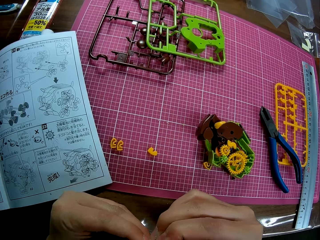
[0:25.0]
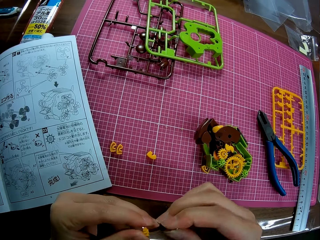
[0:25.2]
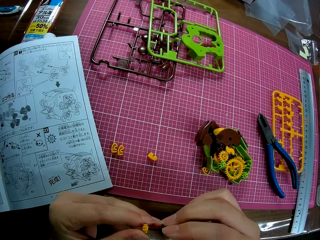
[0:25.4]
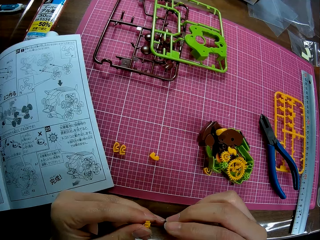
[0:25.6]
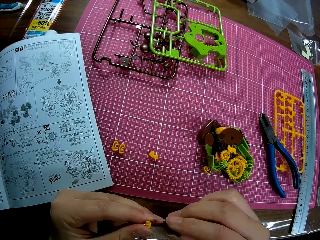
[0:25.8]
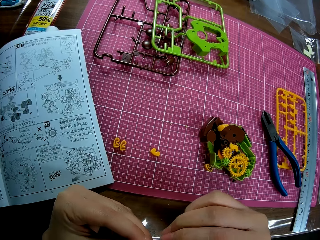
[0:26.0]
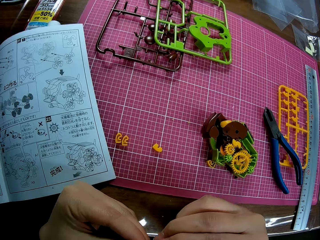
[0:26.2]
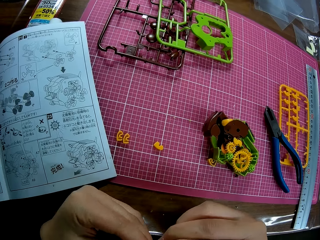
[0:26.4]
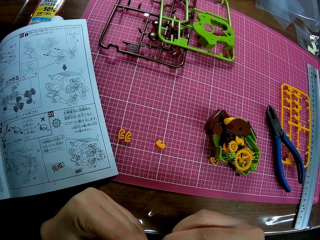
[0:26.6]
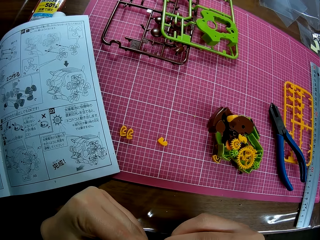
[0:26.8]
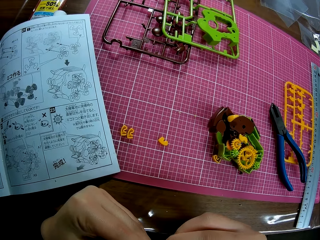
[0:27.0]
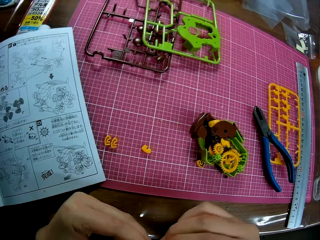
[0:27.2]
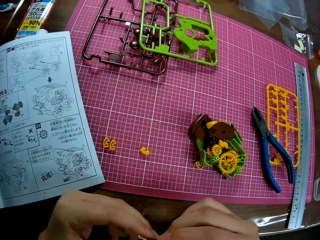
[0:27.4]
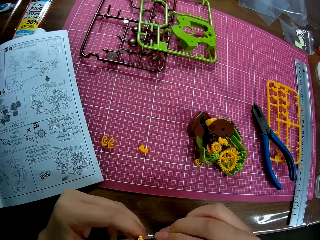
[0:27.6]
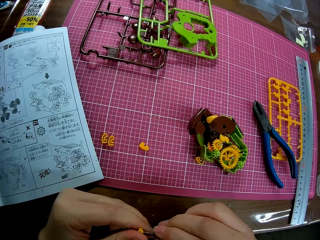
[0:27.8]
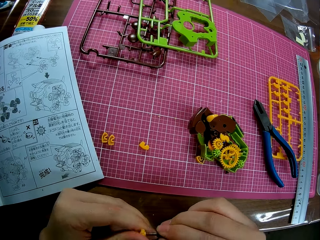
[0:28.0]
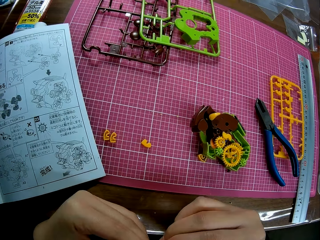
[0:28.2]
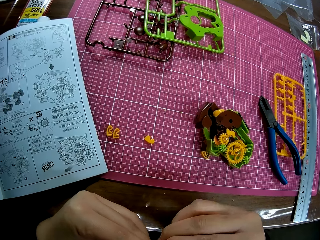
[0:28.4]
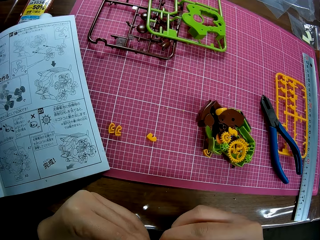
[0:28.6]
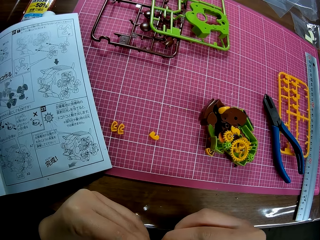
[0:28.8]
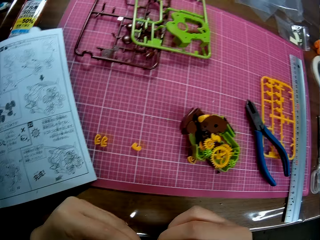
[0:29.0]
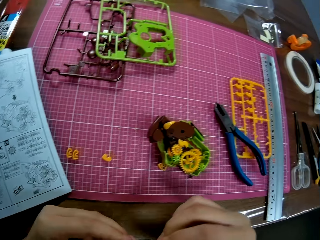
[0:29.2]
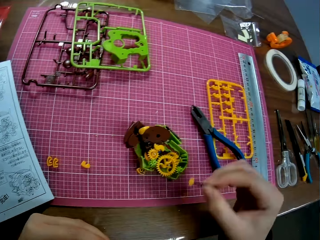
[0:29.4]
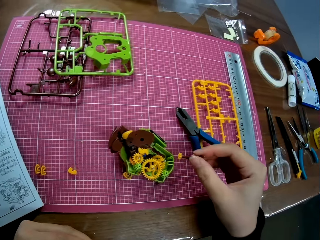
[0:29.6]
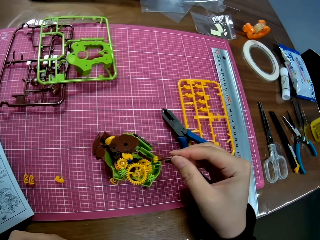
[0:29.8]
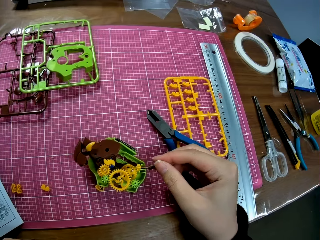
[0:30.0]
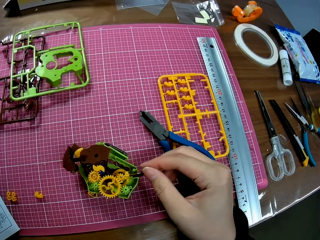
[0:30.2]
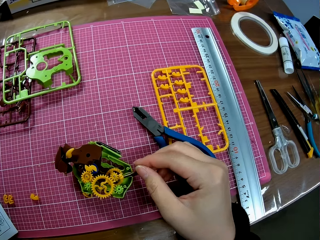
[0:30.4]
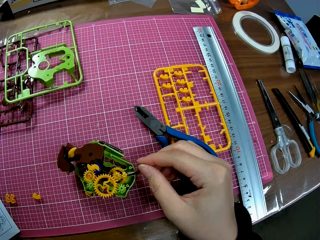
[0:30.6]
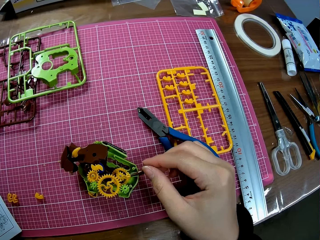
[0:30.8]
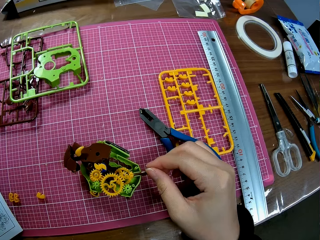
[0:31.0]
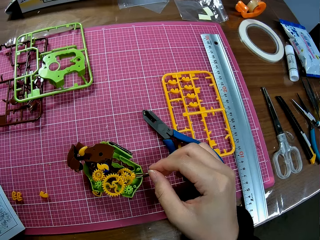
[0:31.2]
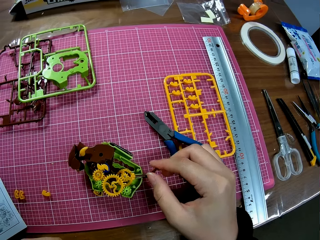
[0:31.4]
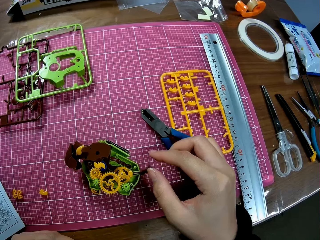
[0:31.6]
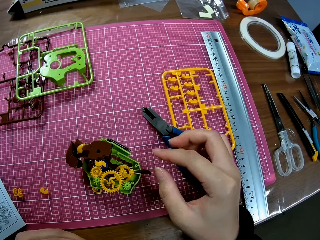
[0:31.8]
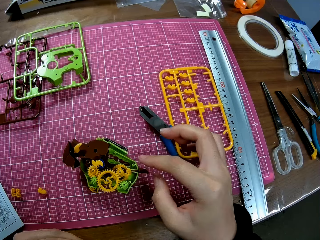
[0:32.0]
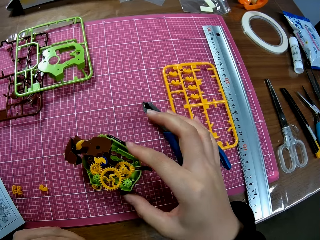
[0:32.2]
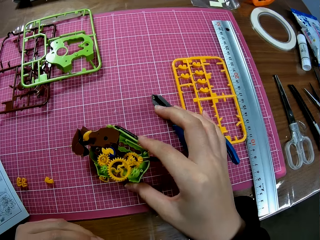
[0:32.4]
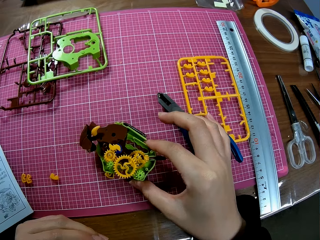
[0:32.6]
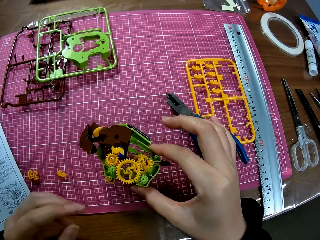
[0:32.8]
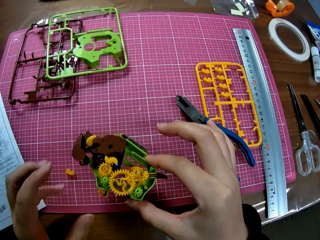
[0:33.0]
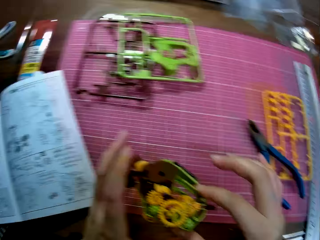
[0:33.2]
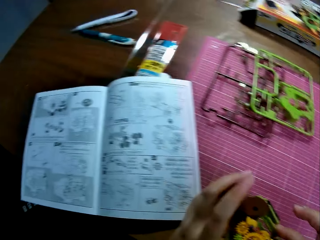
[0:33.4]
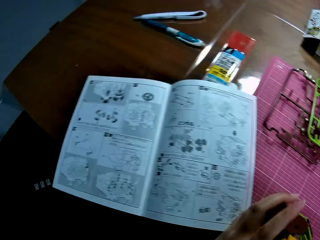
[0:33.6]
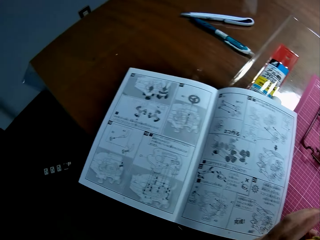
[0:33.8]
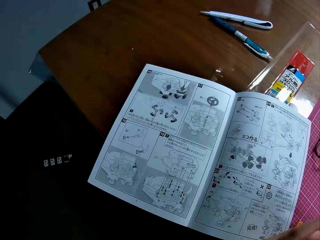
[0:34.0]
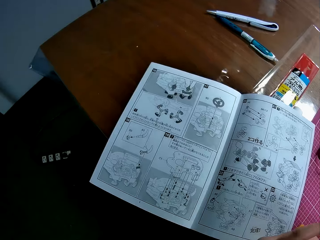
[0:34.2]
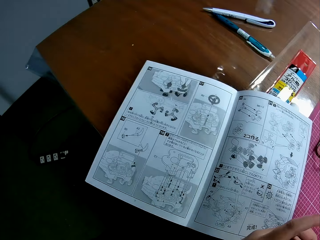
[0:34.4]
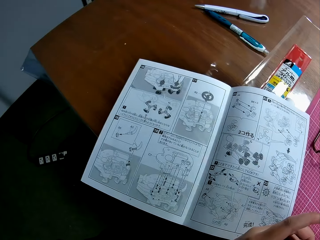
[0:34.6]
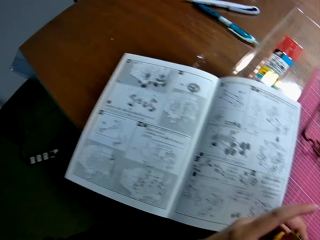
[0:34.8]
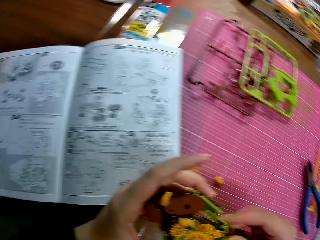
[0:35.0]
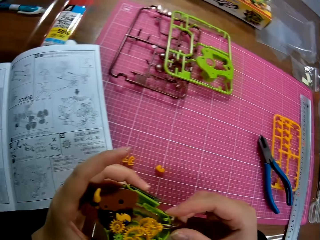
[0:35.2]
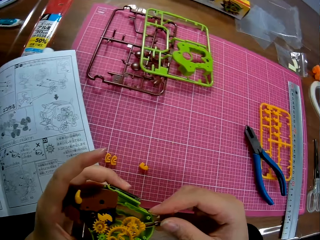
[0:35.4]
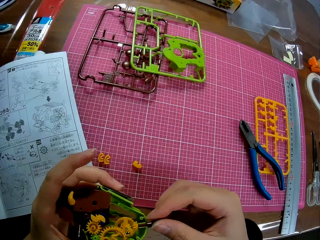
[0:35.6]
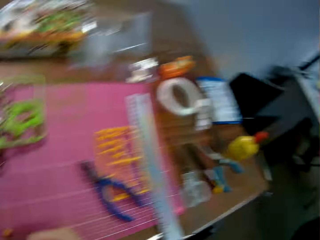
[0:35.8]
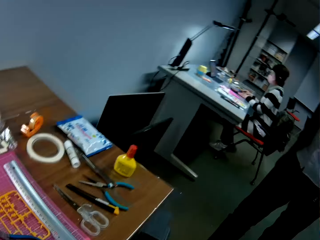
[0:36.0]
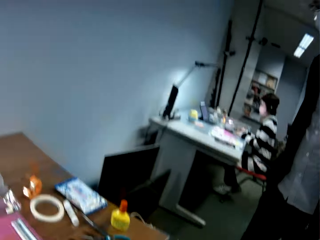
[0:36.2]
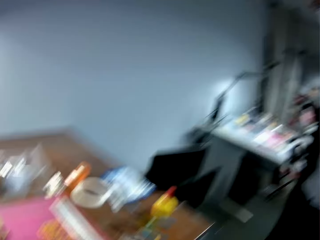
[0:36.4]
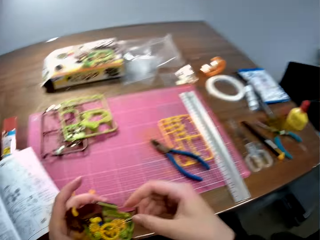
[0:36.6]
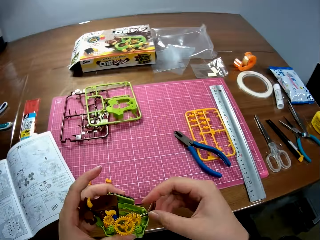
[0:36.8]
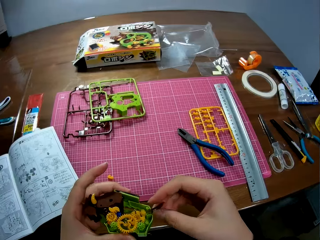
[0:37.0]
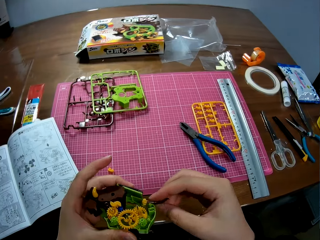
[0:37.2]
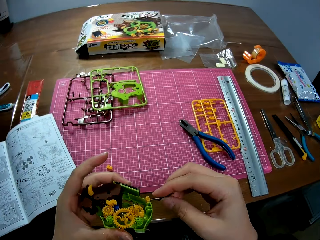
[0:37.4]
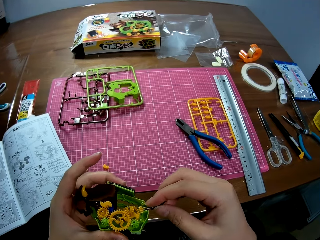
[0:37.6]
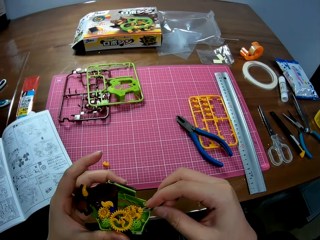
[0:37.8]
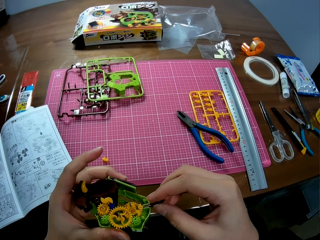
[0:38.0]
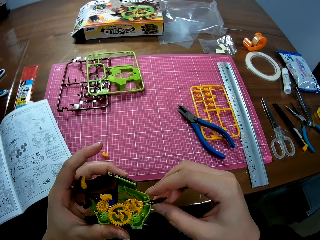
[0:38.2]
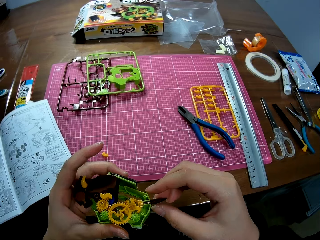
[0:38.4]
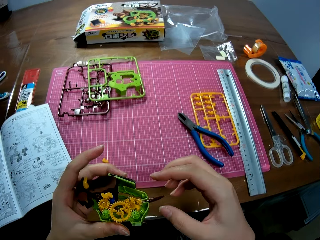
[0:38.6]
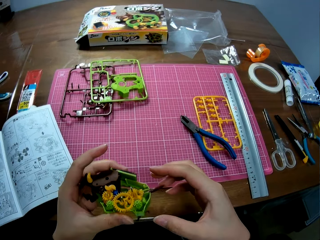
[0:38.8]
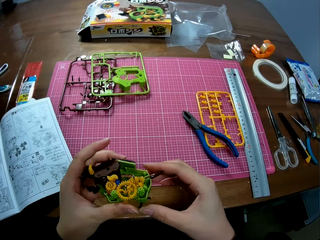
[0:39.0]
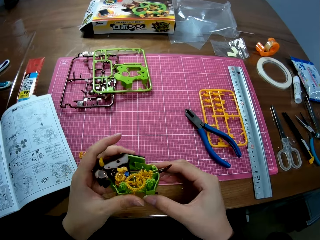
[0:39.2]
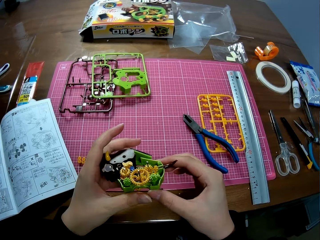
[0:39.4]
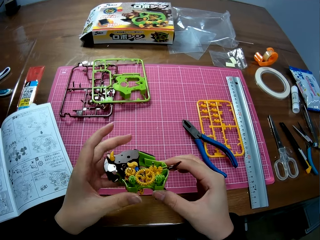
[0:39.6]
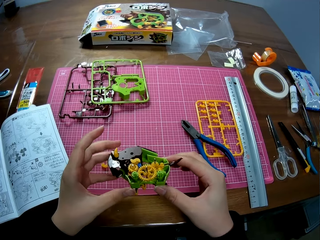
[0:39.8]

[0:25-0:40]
The camera wearer connects the art pieces on the art work. She drops the small piece on the table. She picks up a plastic engine from the table. She looks at the textbook on the table. She adjusts the engine in her hands. She looks at a man by her right side and interacts with the man. The camera wearer continues adjusting the engine in her hands.

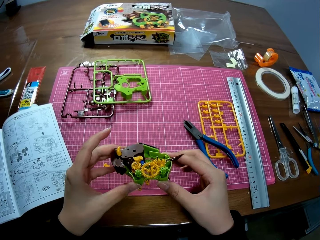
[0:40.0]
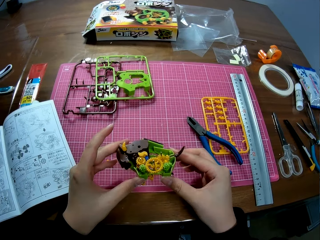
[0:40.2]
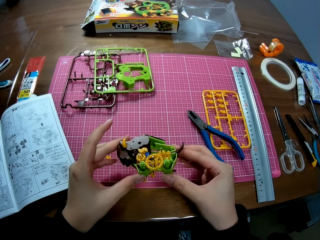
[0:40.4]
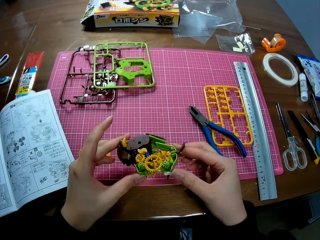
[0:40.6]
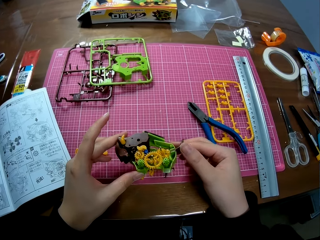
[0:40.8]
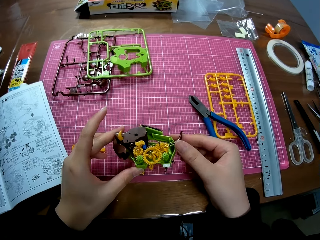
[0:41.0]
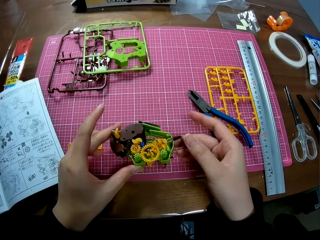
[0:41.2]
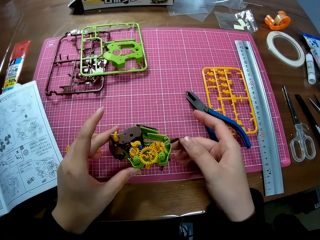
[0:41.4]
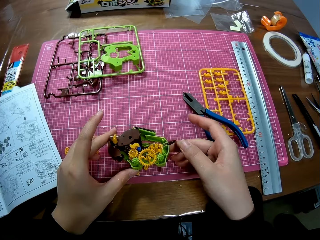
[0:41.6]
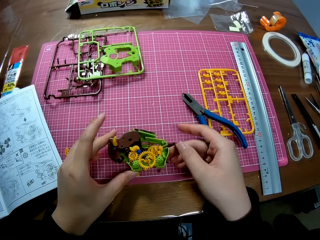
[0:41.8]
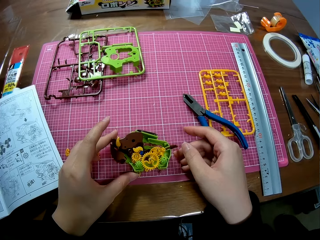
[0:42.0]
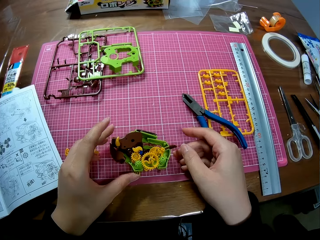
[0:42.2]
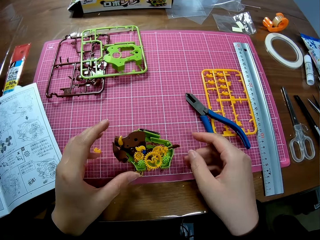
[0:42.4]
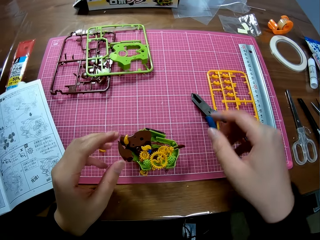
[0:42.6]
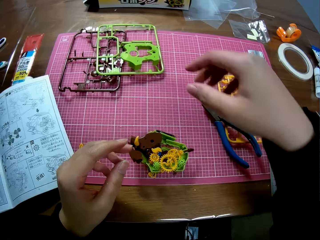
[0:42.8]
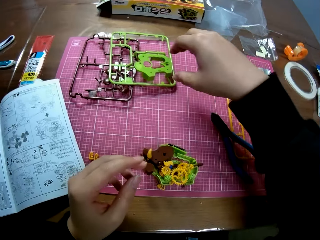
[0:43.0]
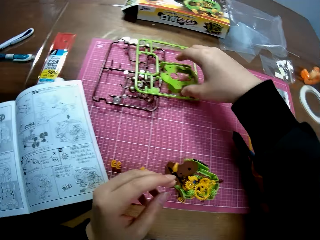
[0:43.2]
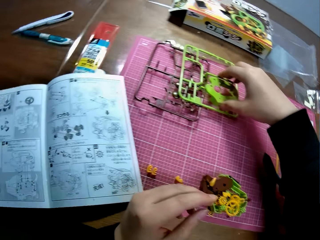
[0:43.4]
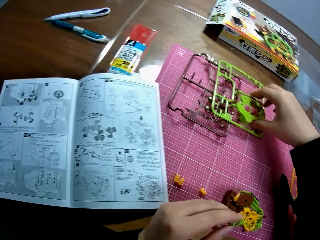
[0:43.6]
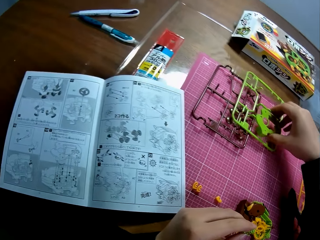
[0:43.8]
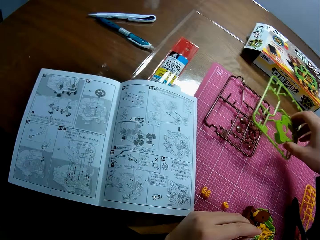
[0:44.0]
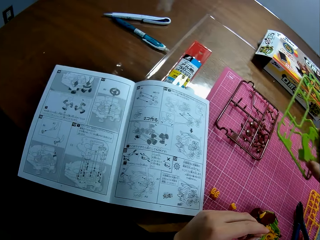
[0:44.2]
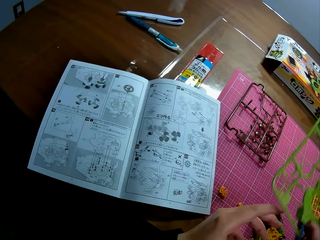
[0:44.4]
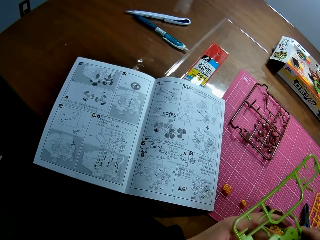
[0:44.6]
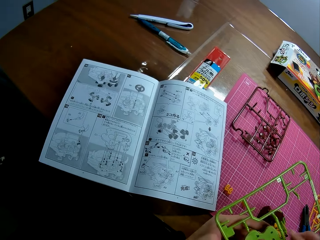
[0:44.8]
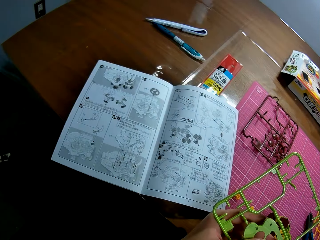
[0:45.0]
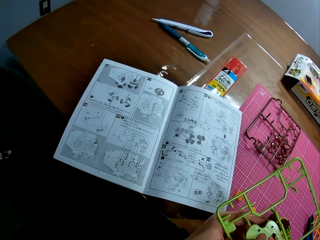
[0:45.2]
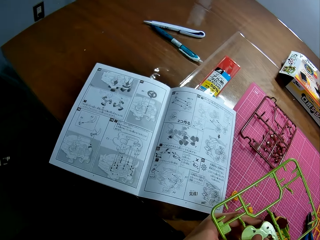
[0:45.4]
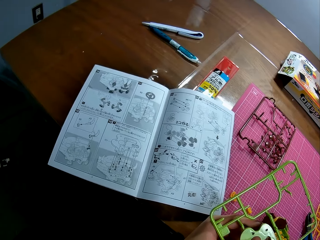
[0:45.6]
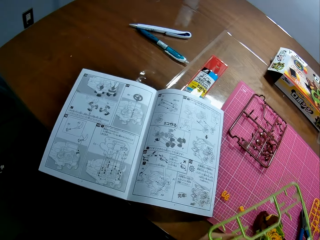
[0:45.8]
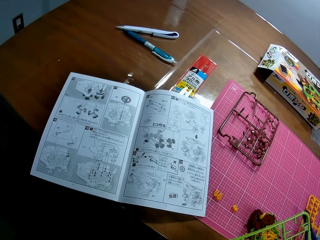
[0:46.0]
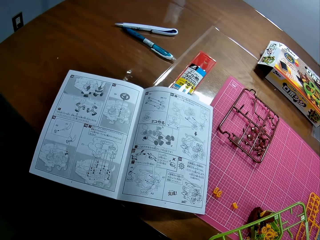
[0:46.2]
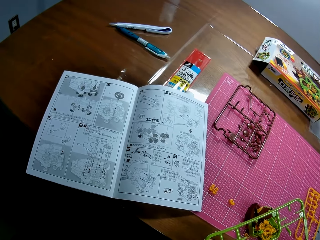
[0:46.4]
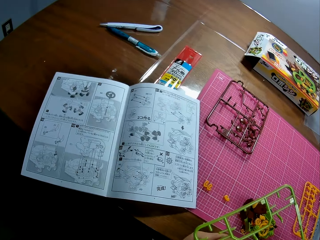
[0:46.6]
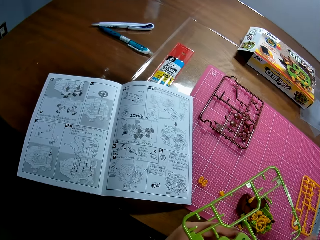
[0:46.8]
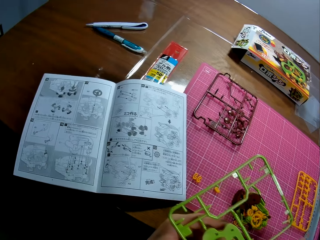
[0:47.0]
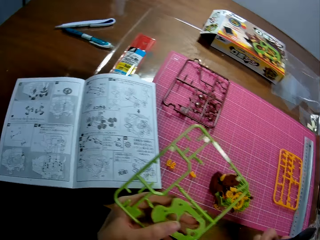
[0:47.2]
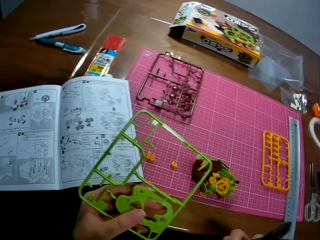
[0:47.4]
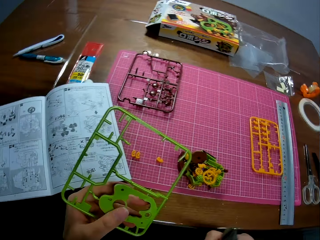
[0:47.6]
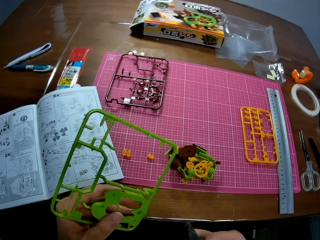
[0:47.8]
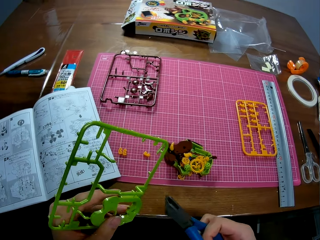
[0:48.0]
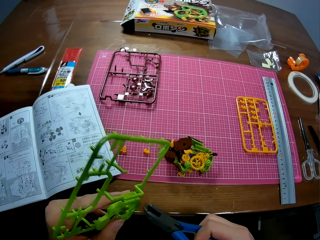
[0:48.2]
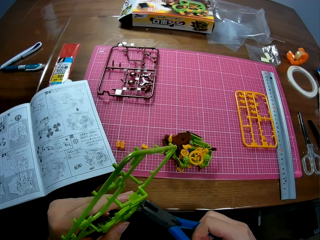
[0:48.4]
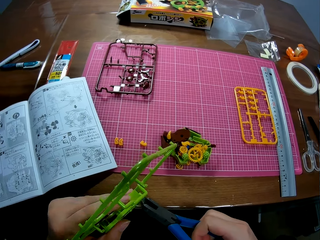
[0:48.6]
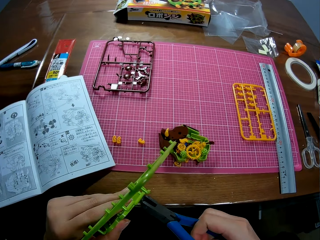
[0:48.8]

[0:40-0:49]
The camera wearer drops the engine or art work on the table. They pick up a metal sheet or art chart from the table. They pick up the pliers.
